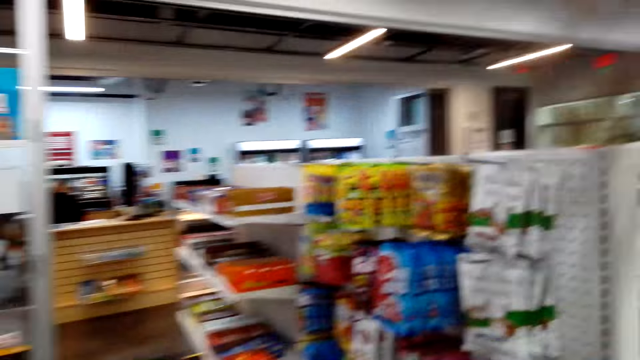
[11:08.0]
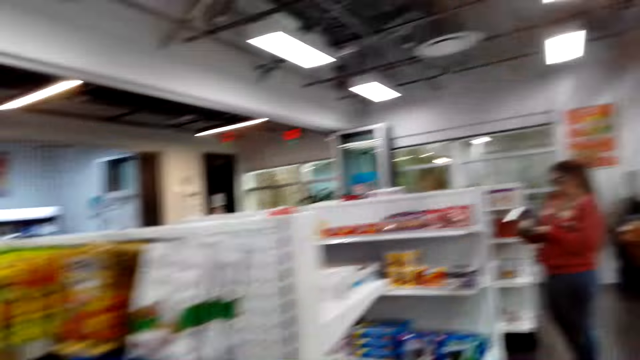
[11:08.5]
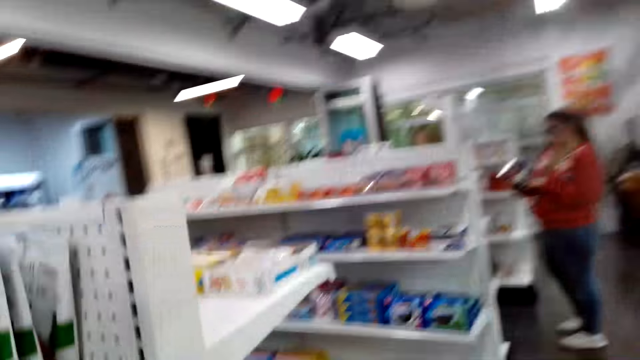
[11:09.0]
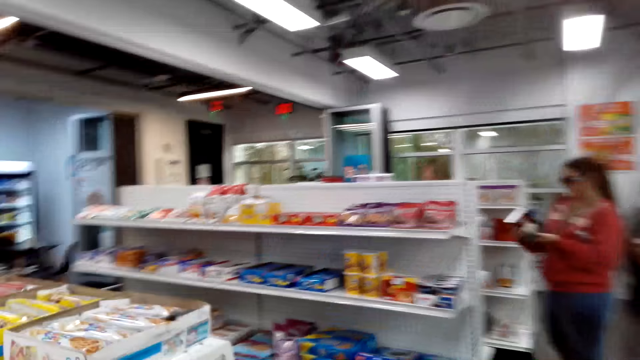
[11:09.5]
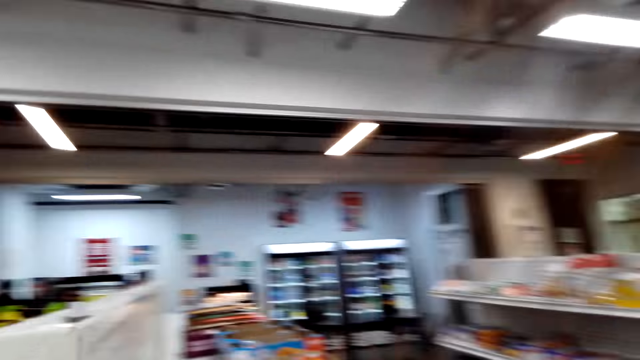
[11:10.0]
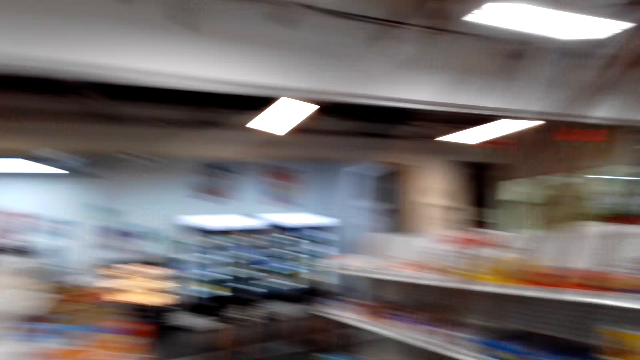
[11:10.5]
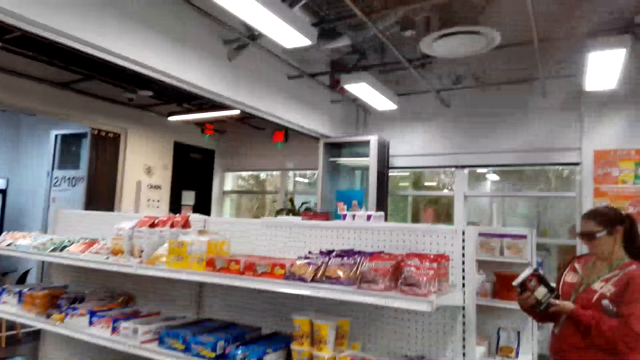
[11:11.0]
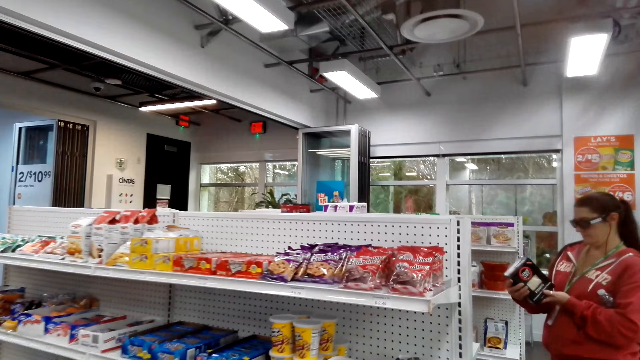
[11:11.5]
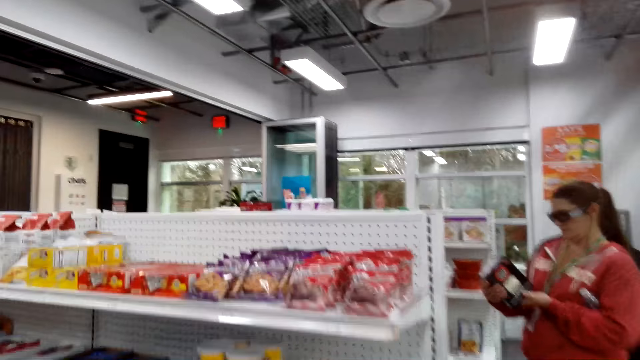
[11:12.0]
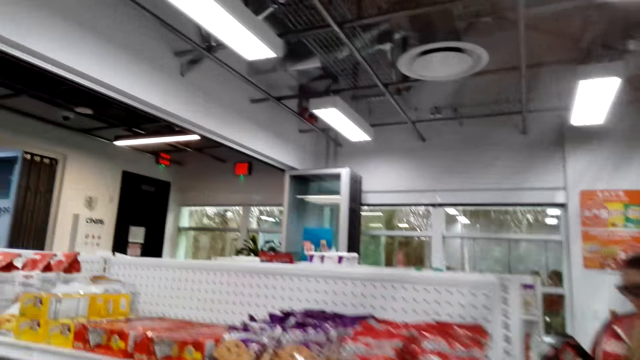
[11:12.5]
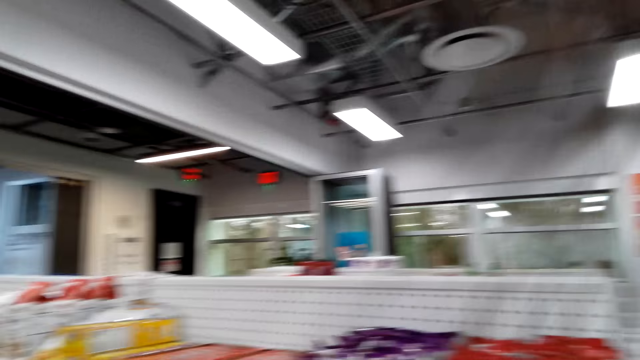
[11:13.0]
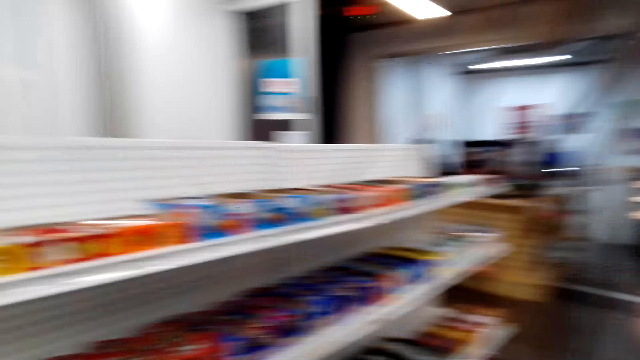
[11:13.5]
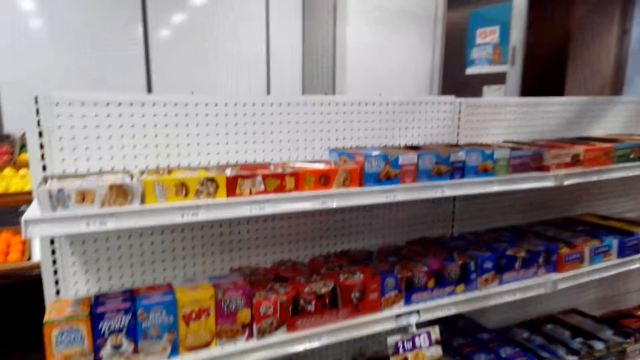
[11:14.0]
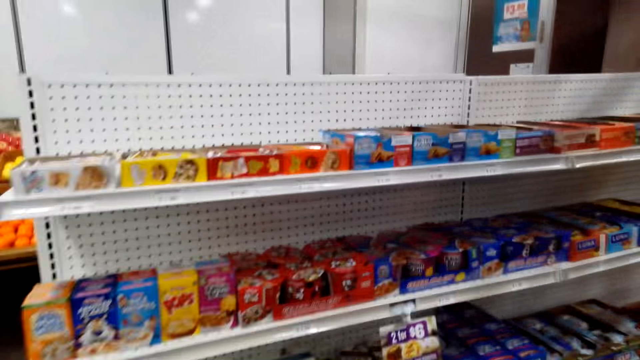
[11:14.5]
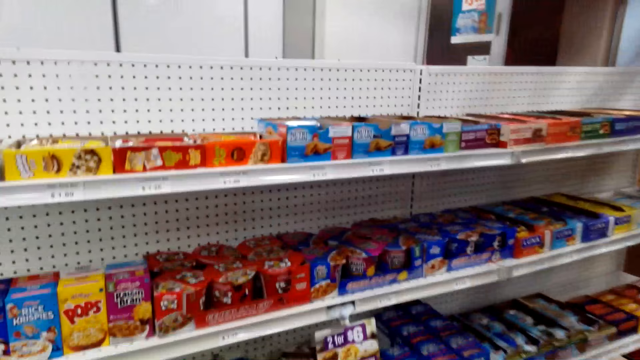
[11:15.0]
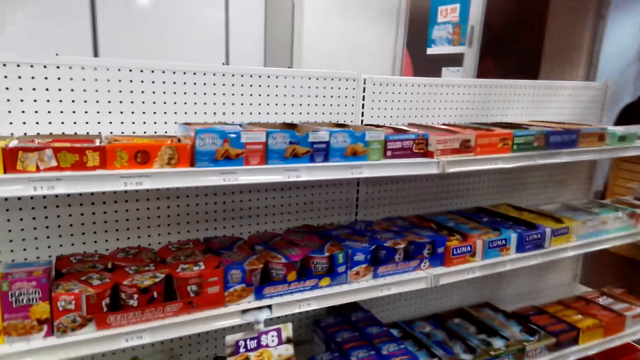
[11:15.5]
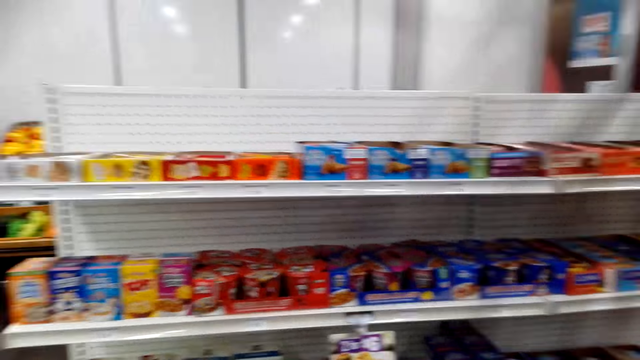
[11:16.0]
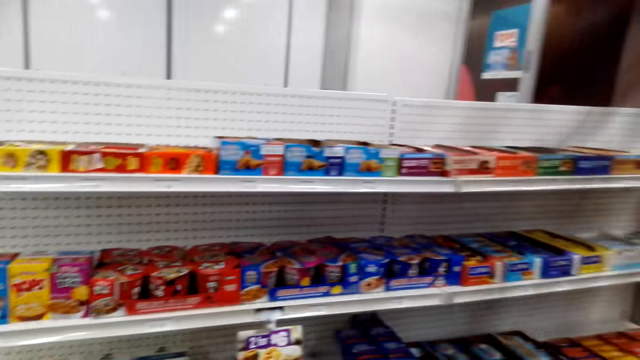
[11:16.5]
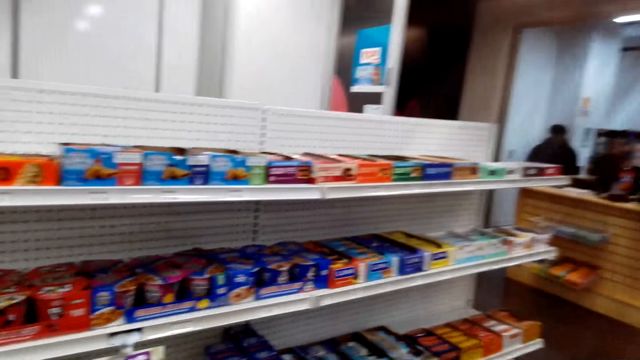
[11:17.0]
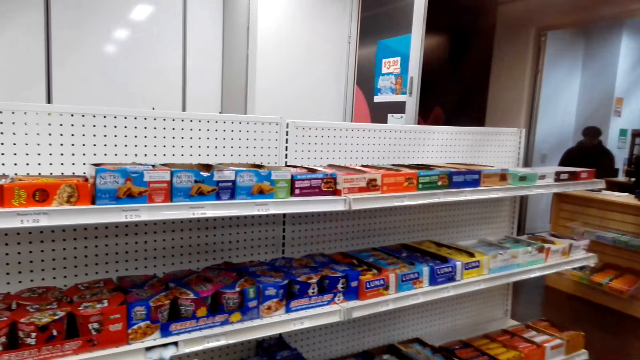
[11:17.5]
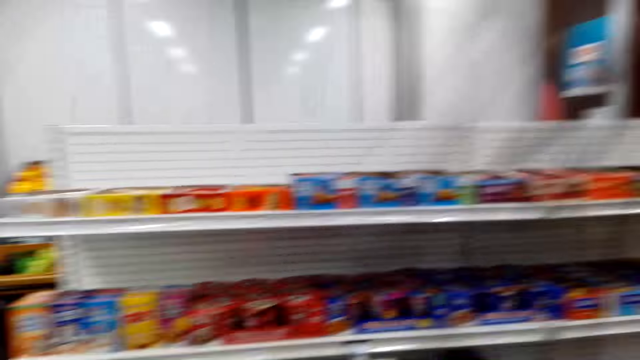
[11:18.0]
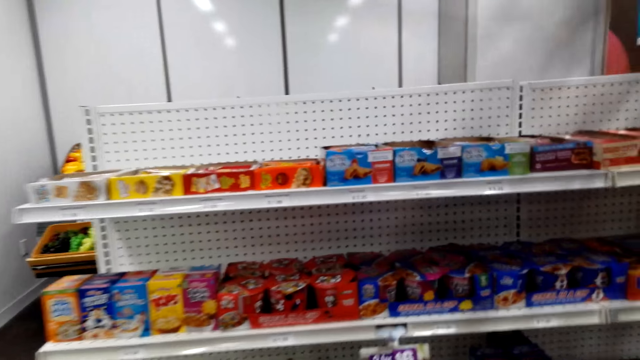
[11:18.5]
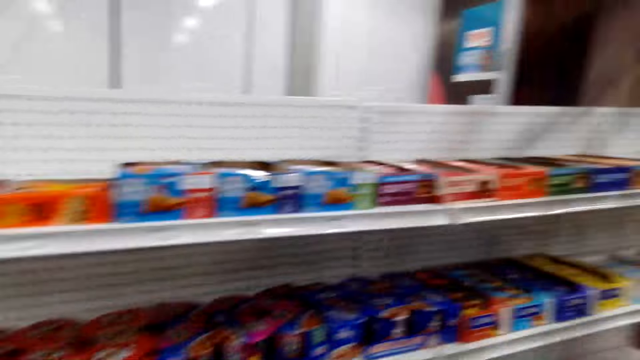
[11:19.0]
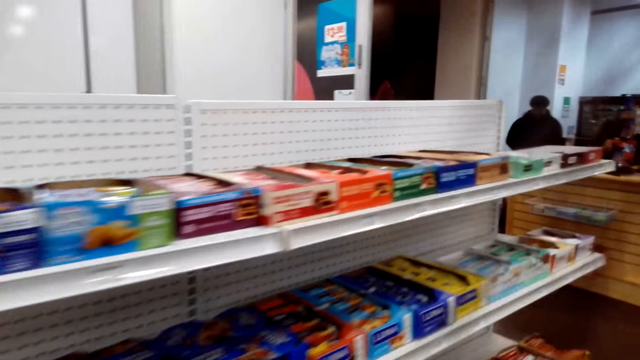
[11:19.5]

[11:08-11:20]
The first woman and the other woman move around the shop. The camera wearer looks around the room. The first woman picks up a packet of peanuts from the shelf. A man stares at the box at hand. The camera wearer walks around the room.

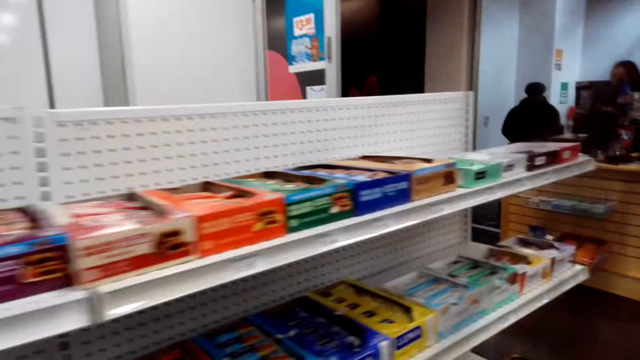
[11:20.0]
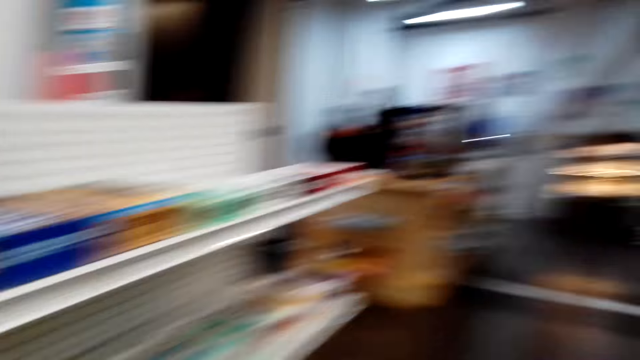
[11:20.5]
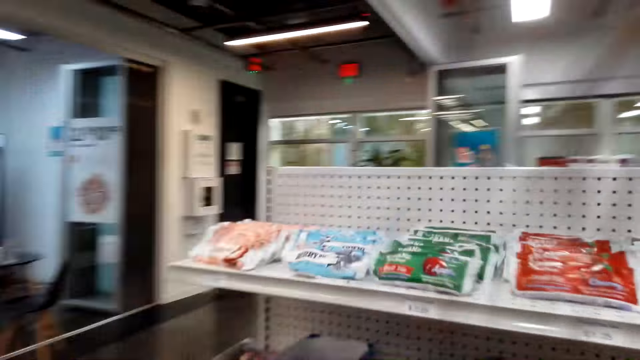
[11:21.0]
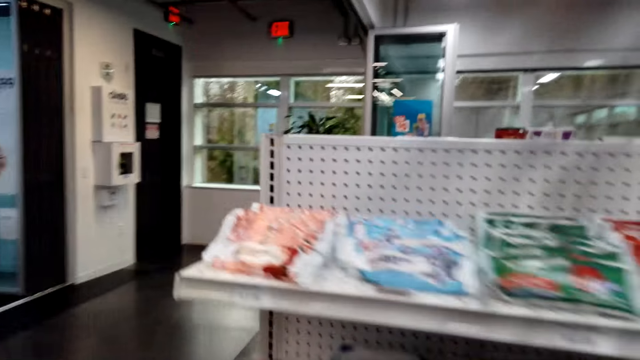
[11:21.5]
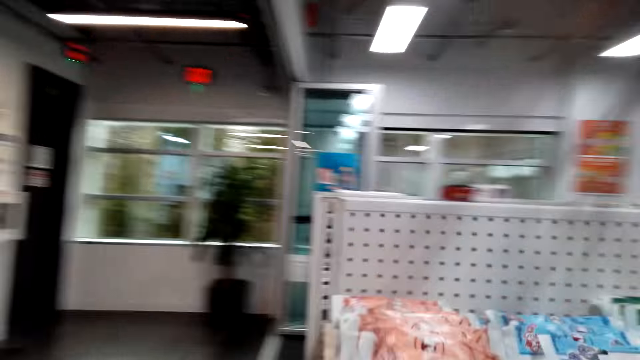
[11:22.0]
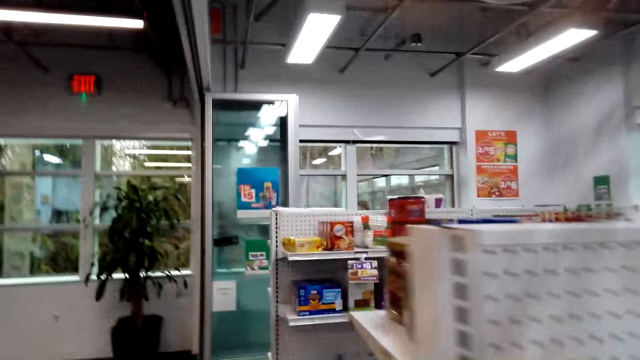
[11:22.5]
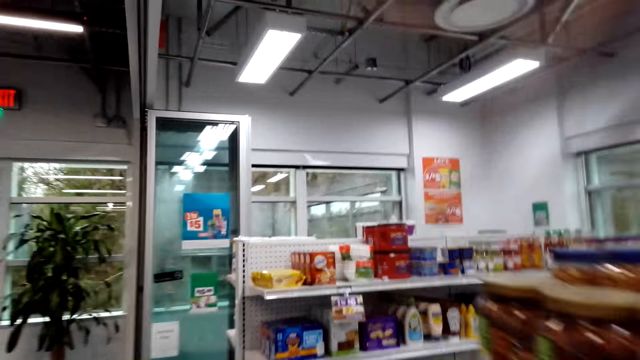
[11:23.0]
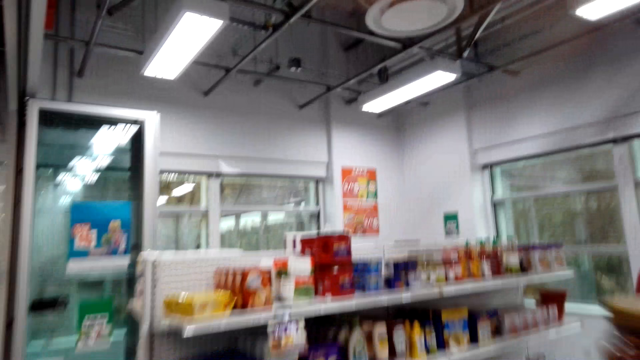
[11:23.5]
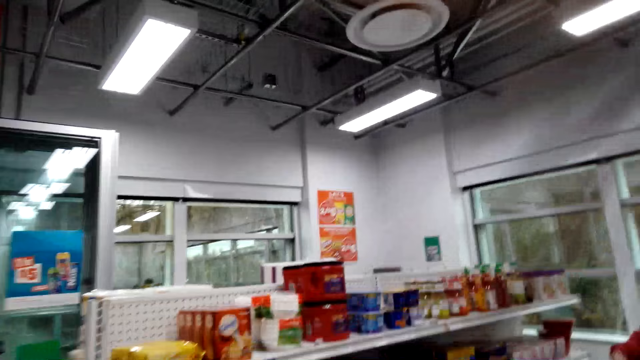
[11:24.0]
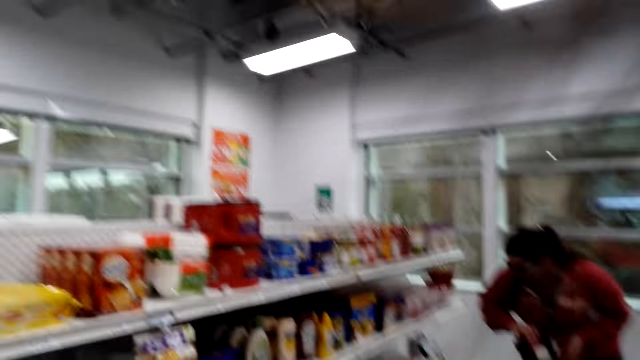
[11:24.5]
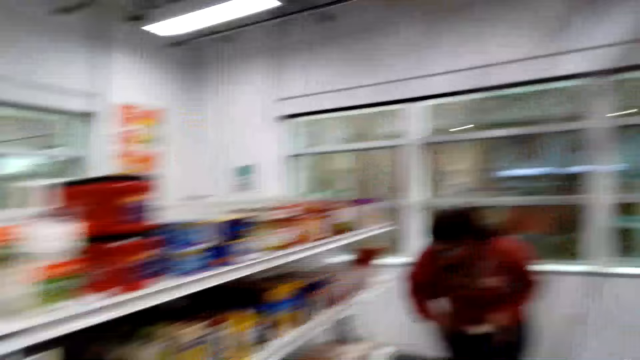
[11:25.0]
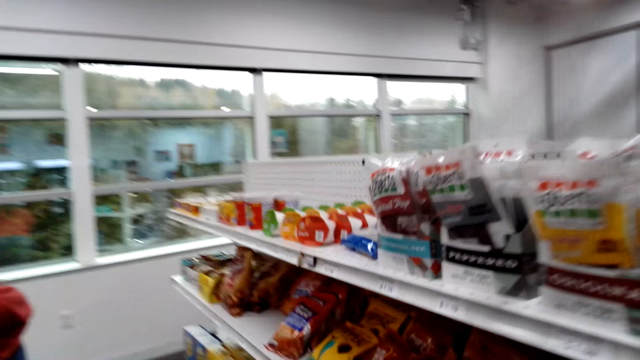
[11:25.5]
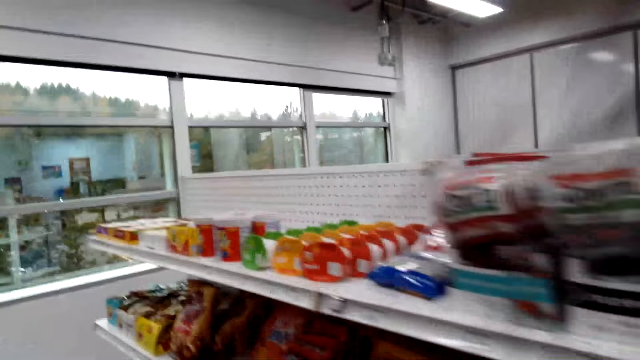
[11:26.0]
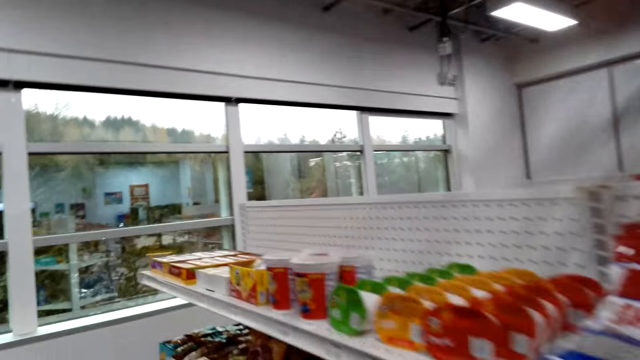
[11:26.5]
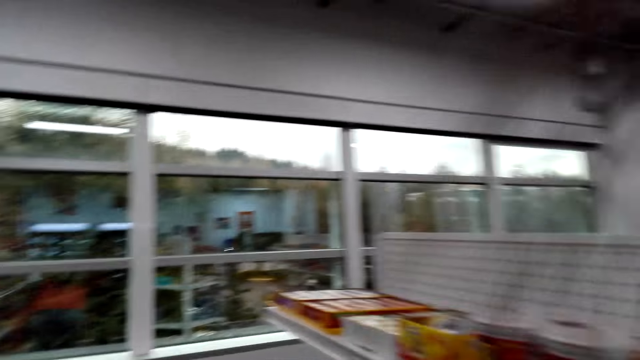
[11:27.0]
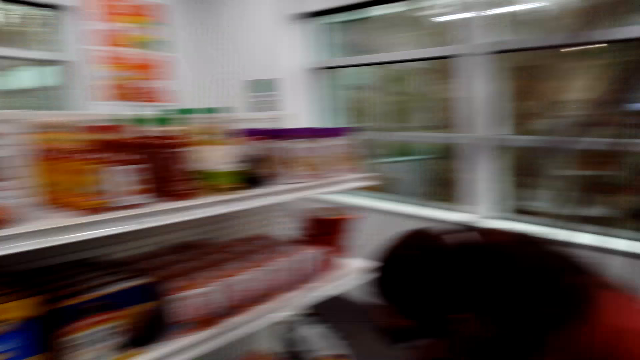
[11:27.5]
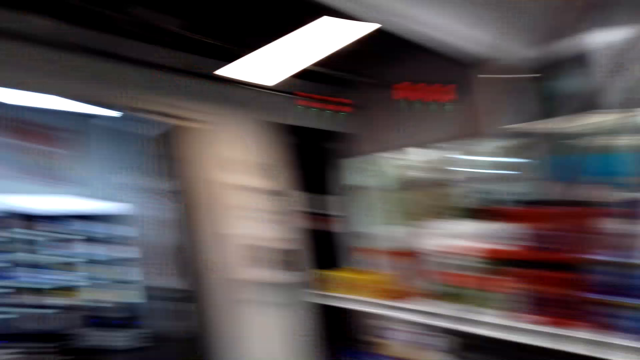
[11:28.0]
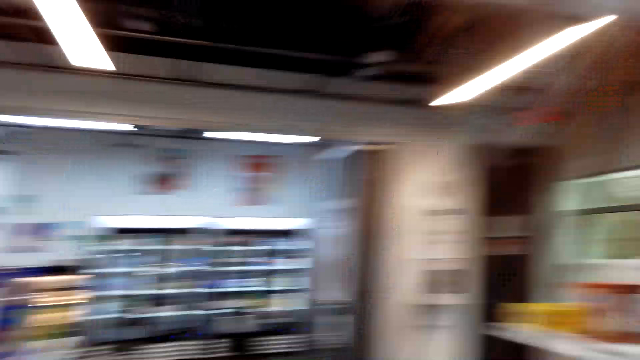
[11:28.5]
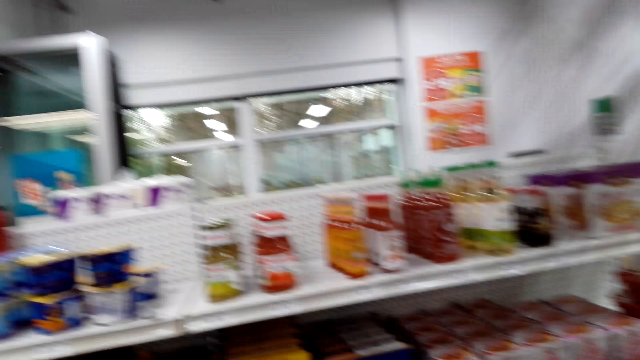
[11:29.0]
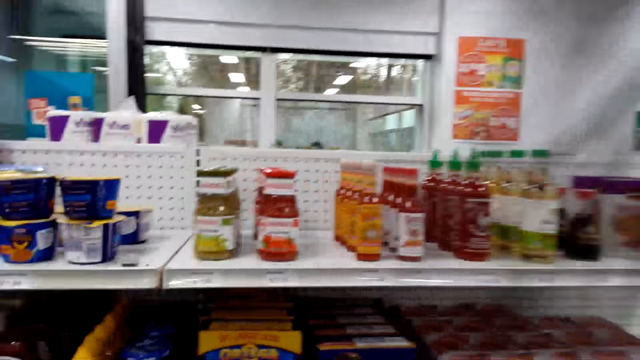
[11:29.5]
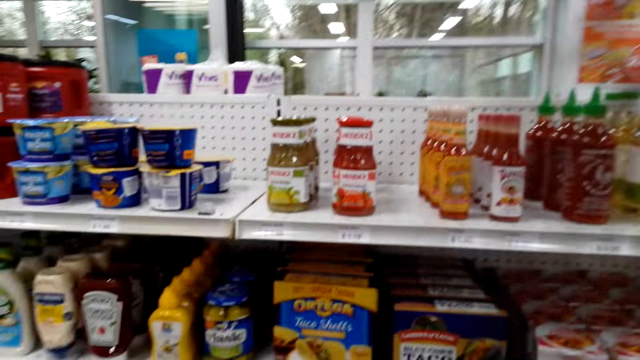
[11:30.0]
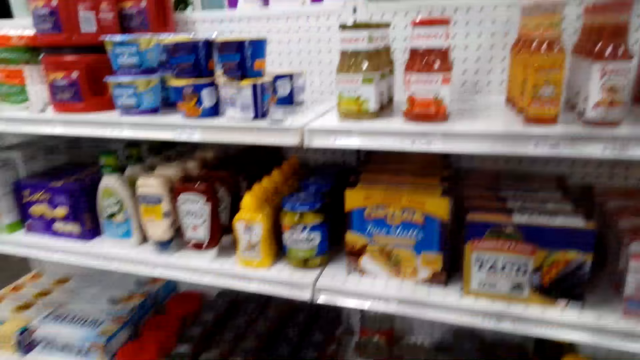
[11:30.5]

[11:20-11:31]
The first woman and the other woman move around the shop. The first woman returns a packet of peanuts in the shelf. The first woman and the other woman move around the shop.
